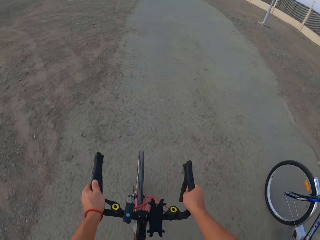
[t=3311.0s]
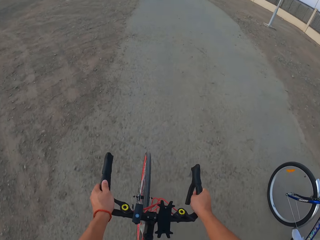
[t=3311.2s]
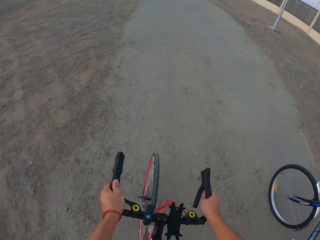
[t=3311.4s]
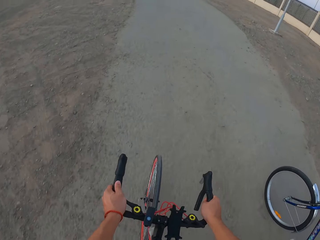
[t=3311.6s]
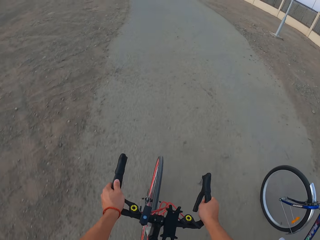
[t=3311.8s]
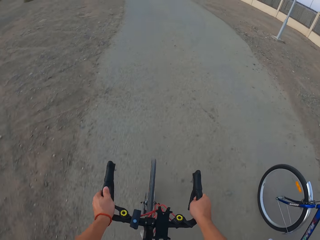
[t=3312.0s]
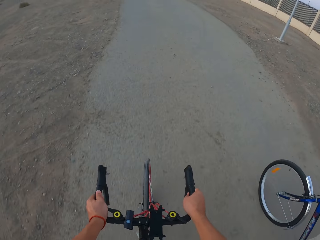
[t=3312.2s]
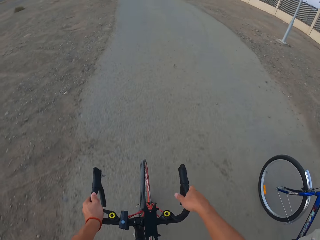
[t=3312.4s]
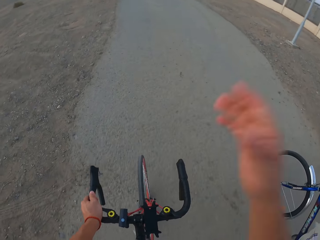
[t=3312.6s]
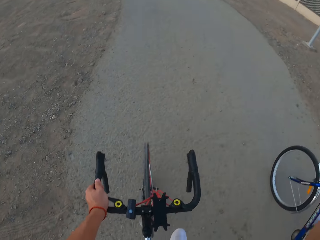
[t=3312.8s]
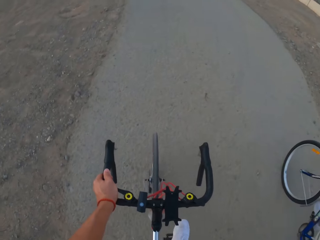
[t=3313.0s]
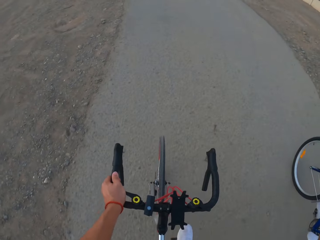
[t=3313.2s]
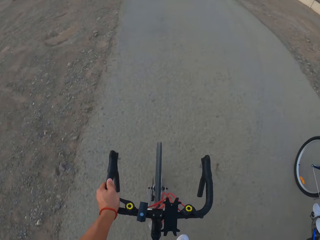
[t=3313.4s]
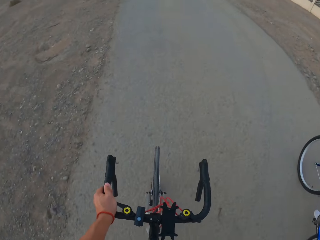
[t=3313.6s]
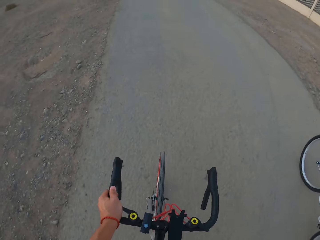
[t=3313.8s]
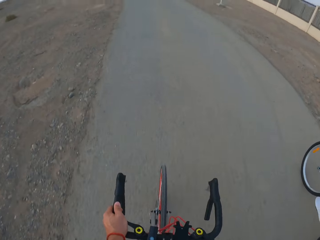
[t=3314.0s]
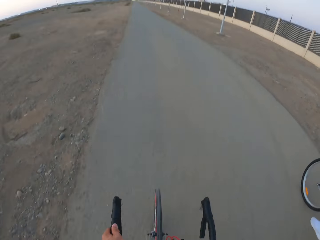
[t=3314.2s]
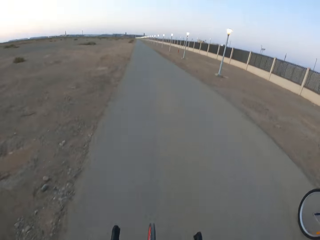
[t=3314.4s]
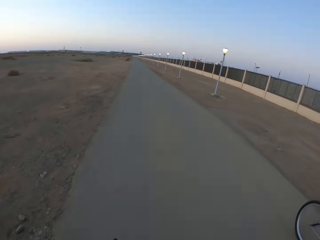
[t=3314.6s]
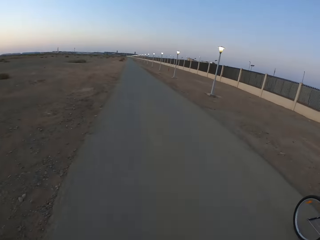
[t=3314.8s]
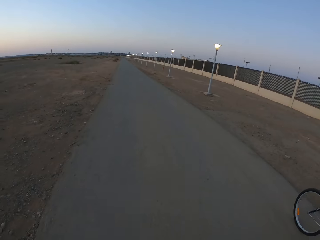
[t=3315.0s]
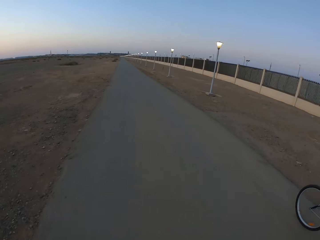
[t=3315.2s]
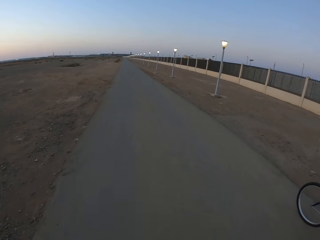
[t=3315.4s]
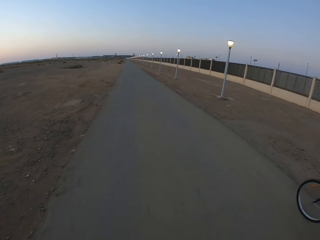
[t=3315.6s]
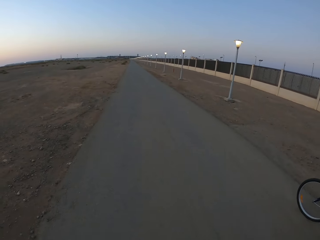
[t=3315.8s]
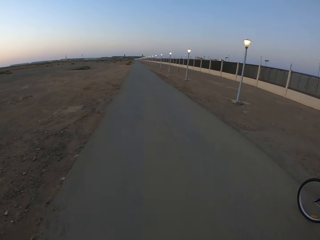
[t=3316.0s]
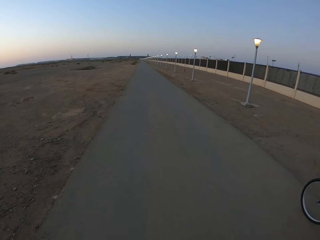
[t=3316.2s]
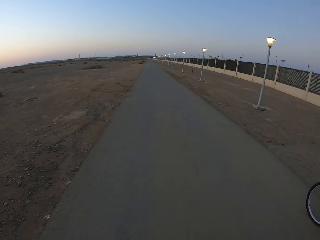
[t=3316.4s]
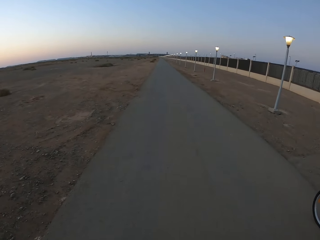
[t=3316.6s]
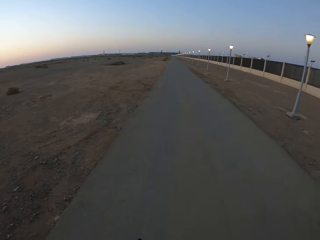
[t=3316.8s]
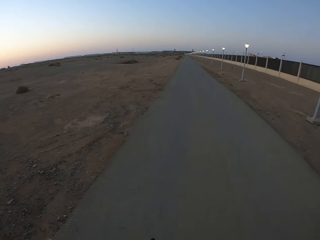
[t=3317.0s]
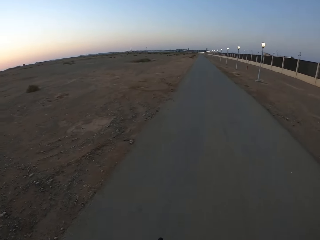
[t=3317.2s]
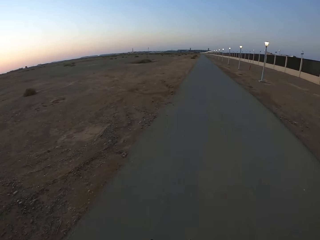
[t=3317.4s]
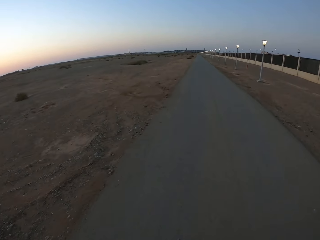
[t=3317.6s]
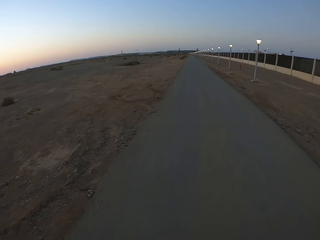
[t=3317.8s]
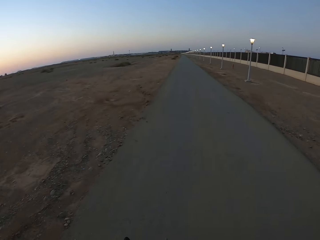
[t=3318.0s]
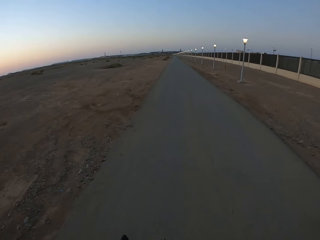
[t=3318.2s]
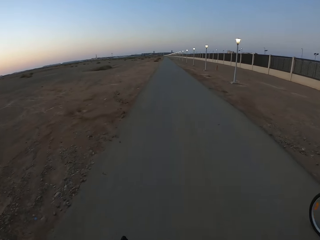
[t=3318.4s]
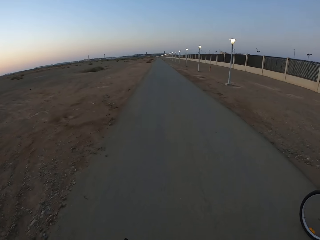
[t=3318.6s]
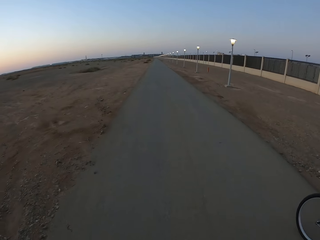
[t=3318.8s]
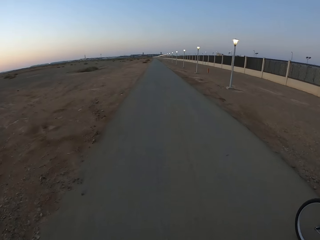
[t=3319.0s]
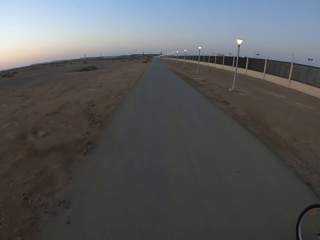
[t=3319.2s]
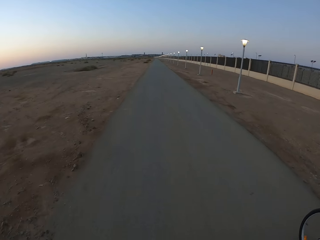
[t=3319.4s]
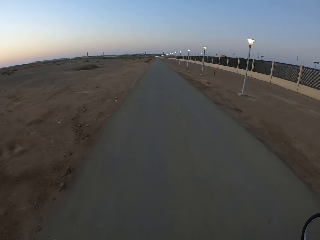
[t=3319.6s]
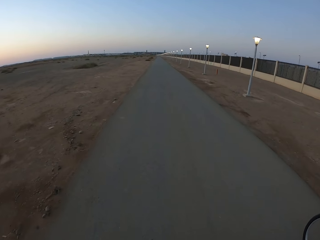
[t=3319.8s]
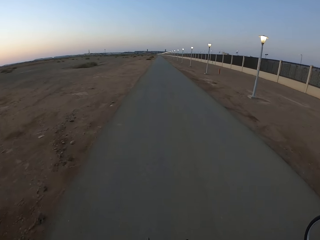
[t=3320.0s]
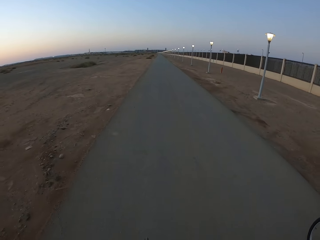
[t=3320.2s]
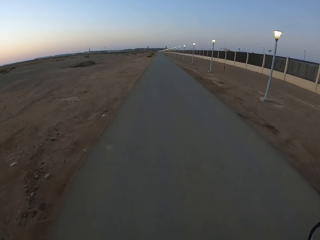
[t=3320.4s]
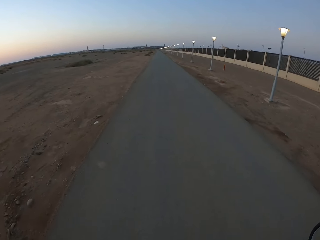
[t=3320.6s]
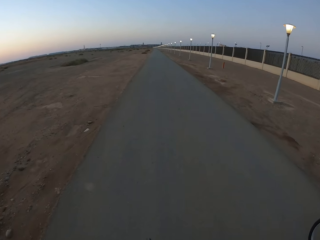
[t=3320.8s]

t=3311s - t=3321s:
The camera wearer moves a hand. They cycle on the road.

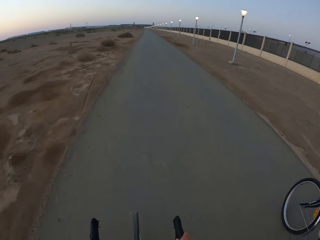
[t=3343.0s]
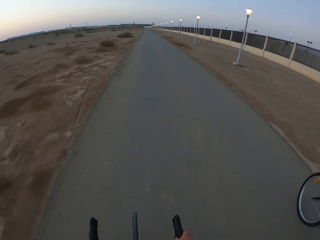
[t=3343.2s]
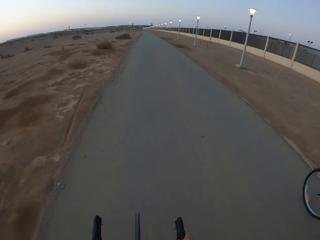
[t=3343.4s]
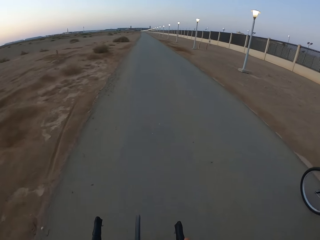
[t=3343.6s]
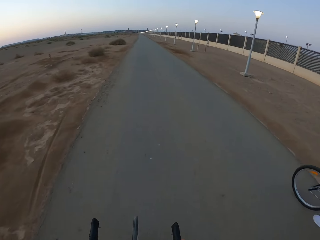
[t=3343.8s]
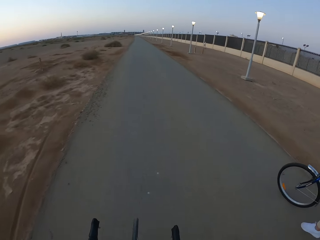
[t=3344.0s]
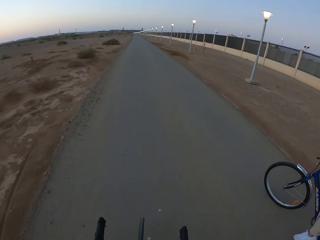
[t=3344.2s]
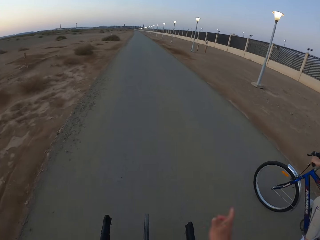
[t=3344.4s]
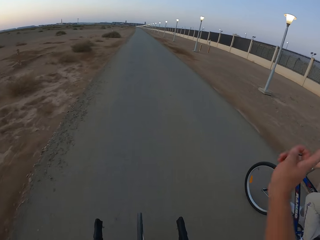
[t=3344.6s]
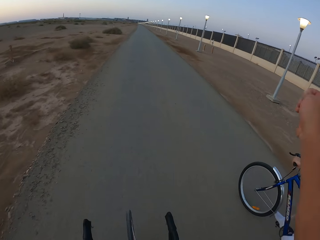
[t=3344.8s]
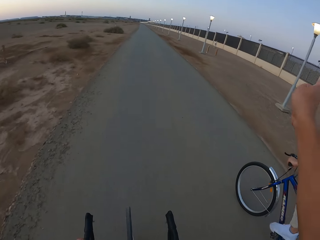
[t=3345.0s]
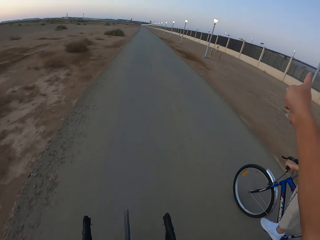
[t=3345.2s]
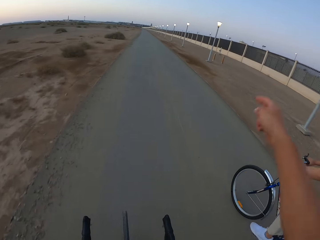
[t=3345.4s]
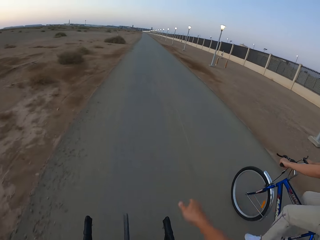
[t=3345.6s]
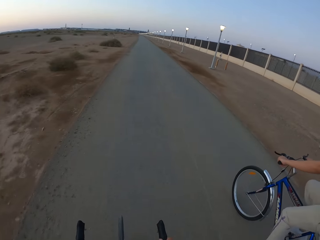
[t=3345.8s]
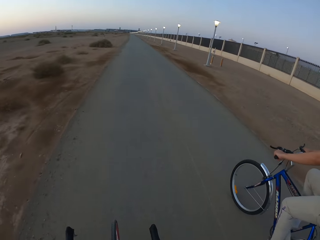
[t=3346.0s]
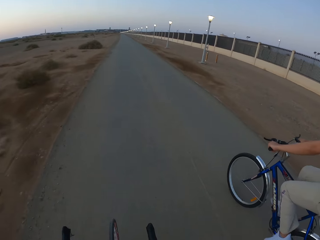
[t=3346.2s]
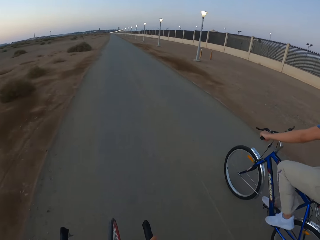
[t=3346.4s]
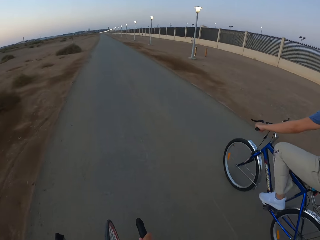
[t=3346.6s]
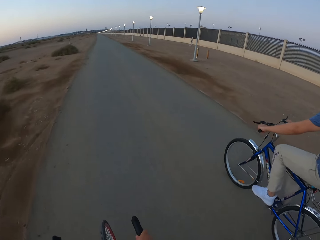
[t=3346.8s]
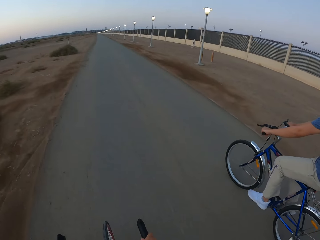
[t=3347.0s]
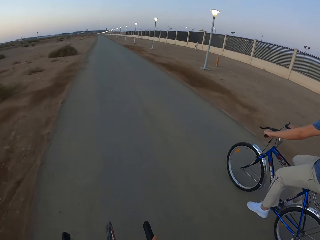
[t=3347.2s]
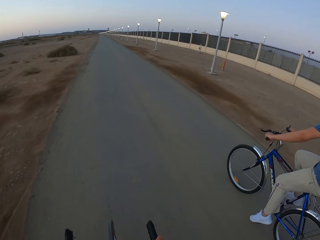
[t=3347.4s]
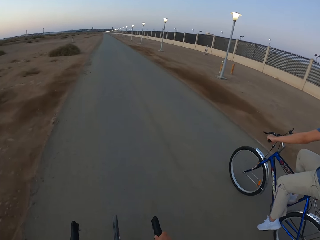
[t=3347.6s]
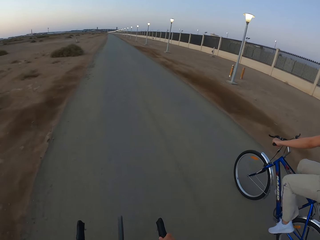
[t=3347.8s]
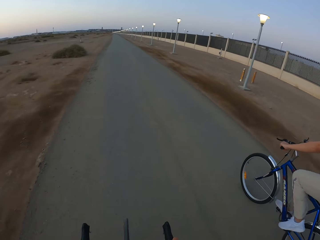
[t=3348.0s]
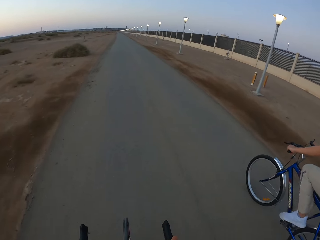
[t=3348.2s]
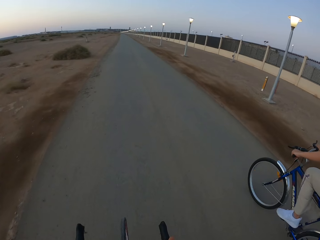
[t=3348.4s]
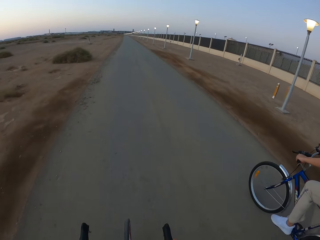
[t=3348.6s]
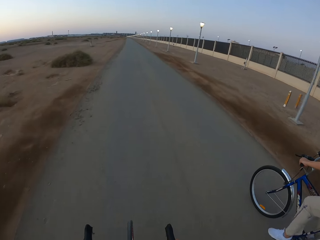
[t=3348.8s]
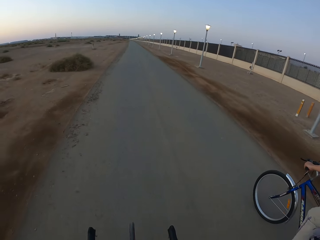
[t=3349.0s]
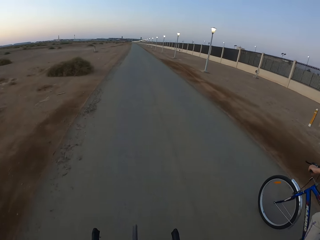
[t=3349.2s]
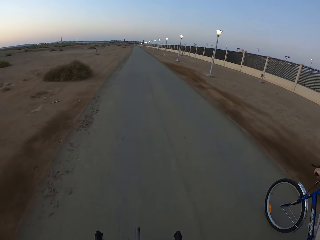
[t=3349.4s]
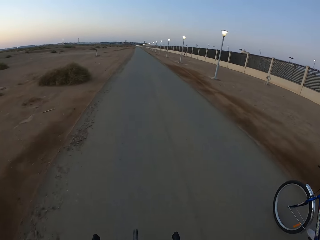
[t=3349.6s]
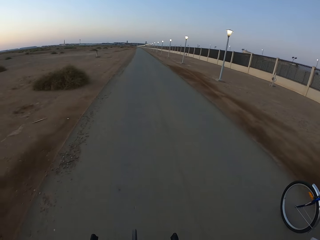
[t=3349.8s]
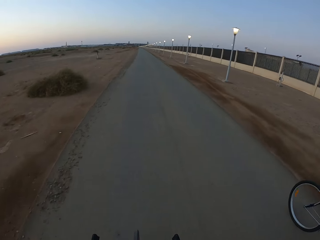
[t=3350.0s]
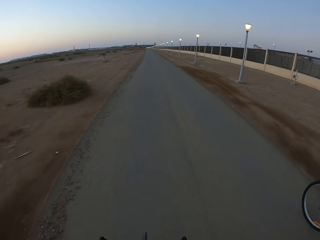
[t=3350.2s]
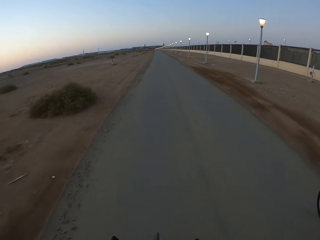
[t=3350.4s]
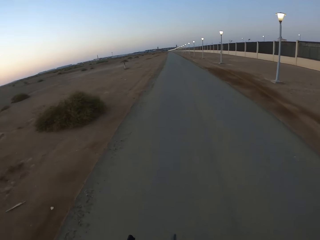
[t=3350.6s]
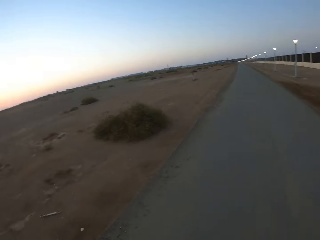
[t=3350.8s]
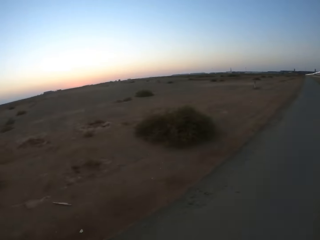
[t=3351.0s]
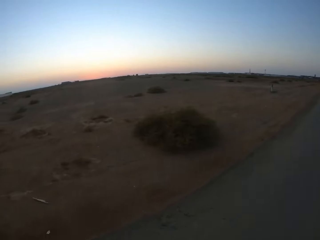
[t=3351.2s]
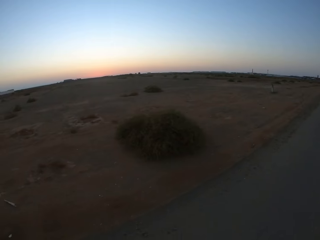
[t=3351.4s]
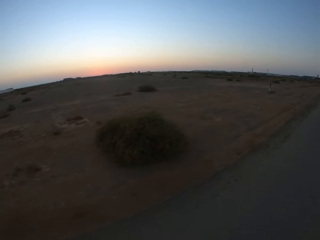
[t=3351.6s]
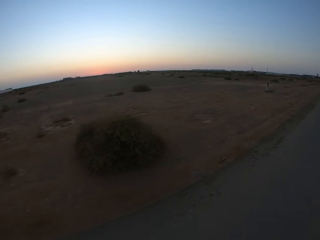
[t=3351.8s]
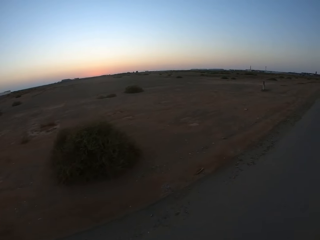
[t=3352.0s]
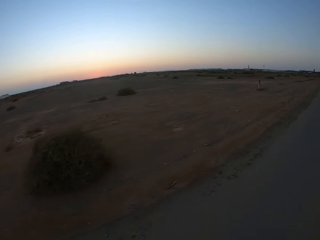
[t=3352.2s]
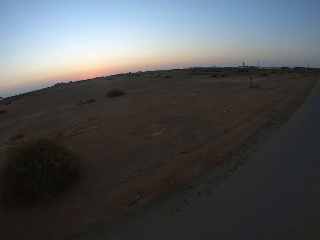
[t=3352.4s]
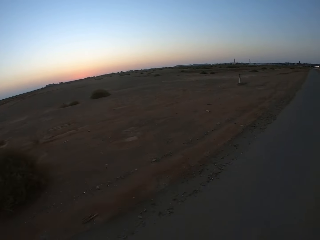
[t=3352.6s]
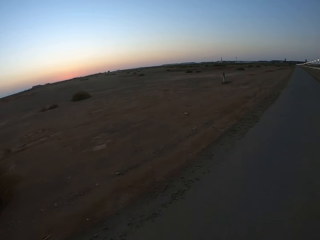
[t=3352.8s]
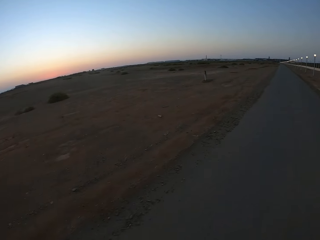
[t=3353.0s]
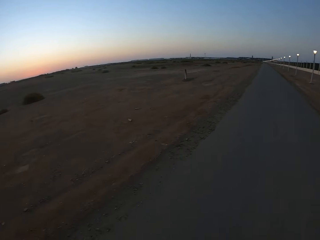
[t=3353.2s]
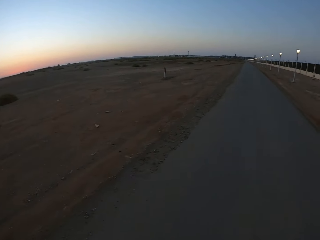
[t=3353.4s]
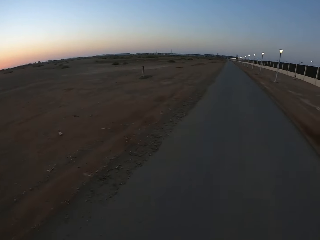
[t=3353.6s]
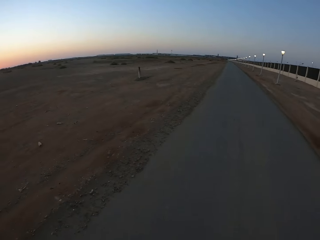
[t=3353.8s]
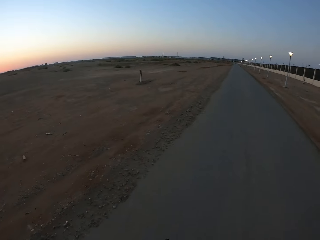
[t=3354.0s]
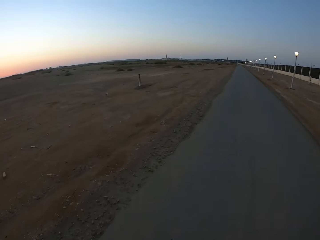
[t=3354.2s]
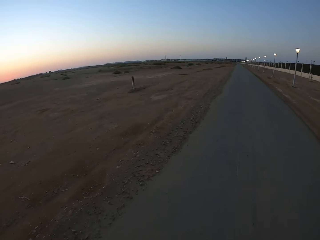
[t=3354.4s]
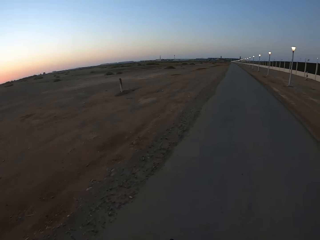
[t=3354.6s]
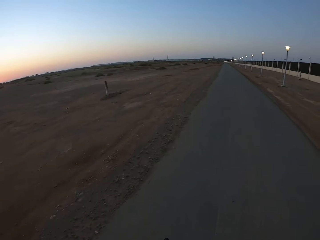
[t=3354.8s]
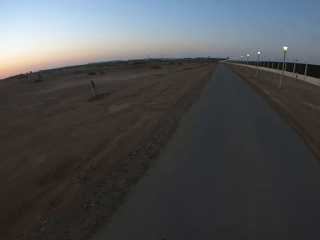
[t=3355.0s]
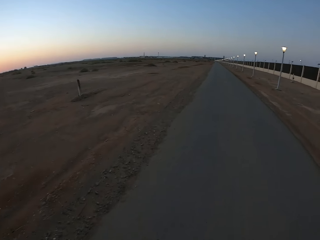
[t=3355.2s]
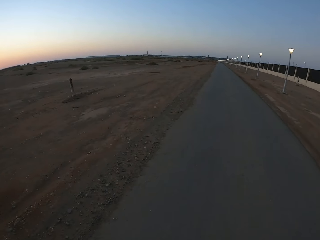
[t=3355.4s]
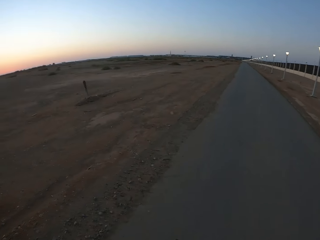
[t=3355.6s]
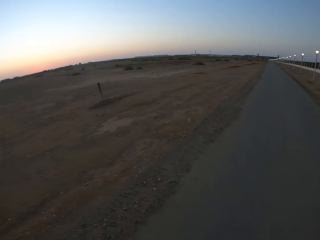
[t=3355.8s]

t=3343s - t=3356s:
The camera wearer moves a hand. They point ahead. They ride a bicycle on the road with a man. They look at the field. They ride the bicycle on the road with the man.
